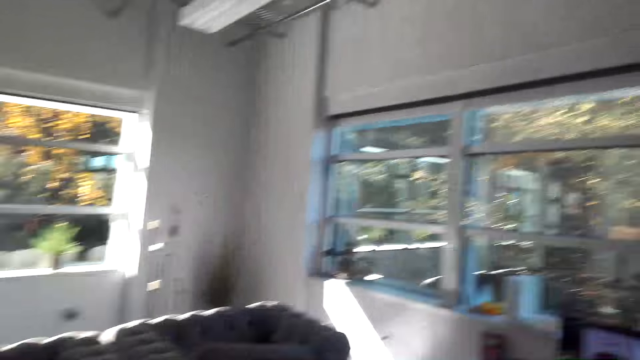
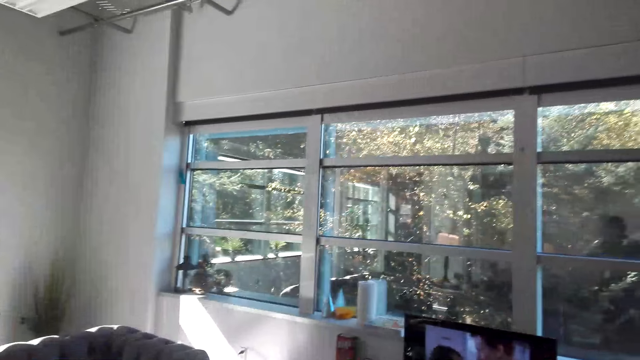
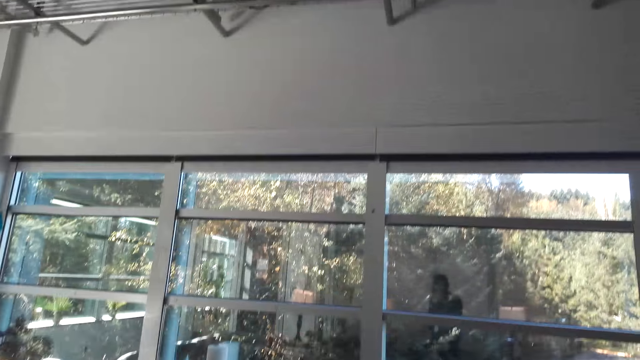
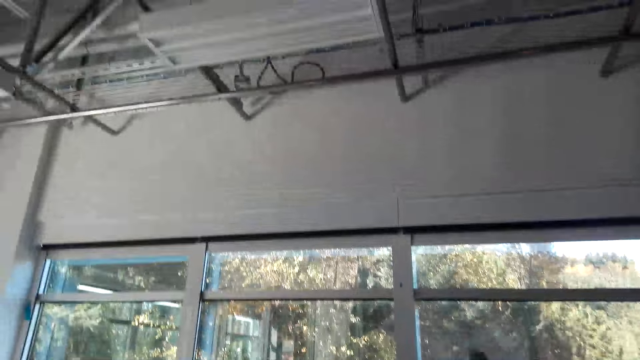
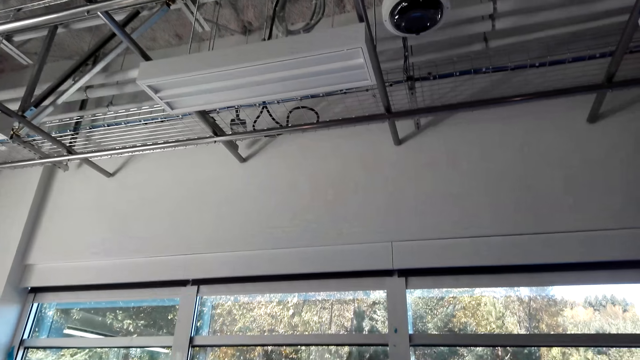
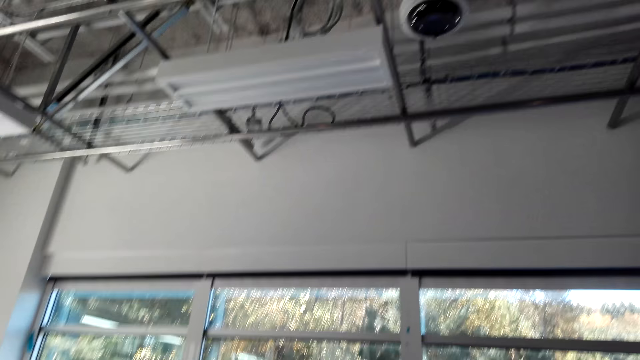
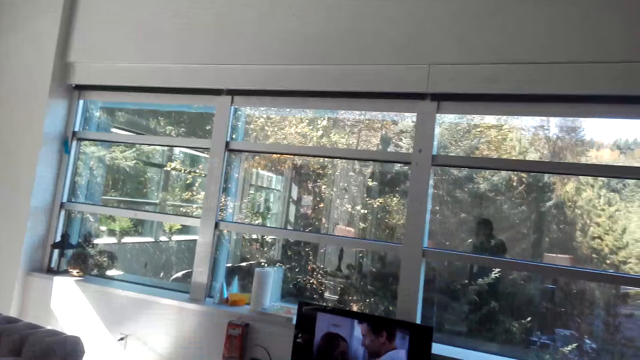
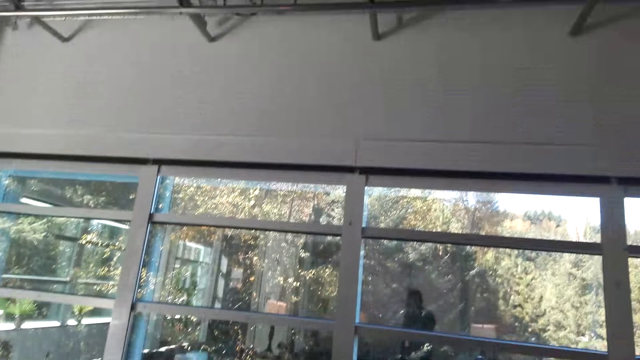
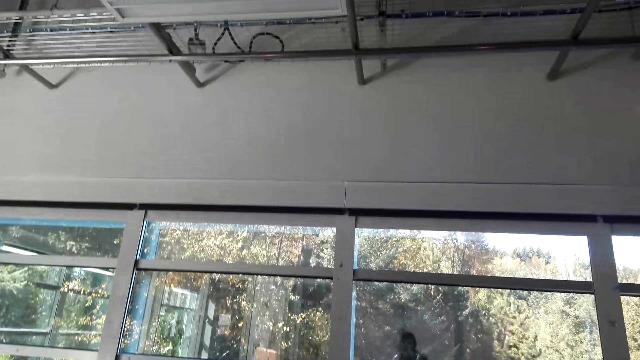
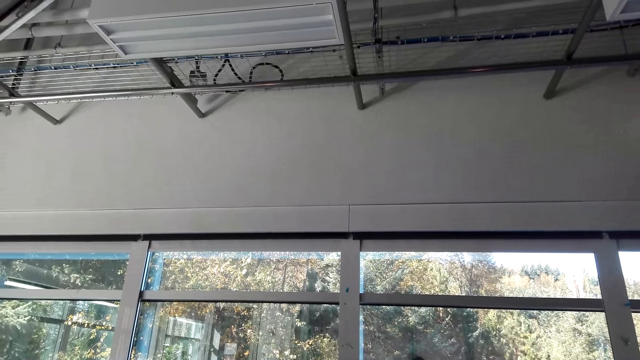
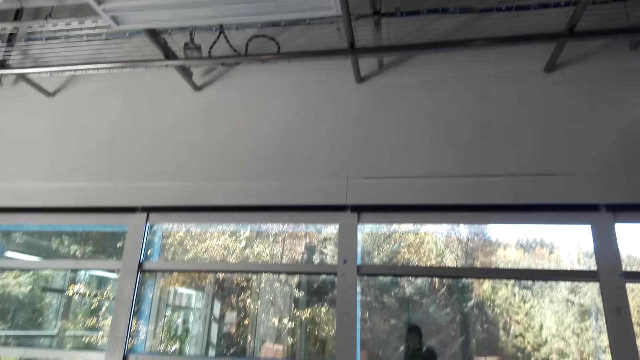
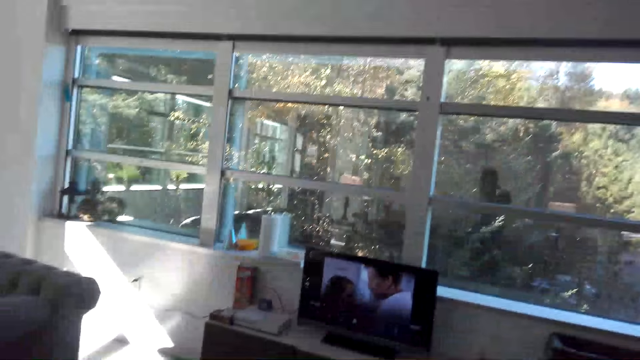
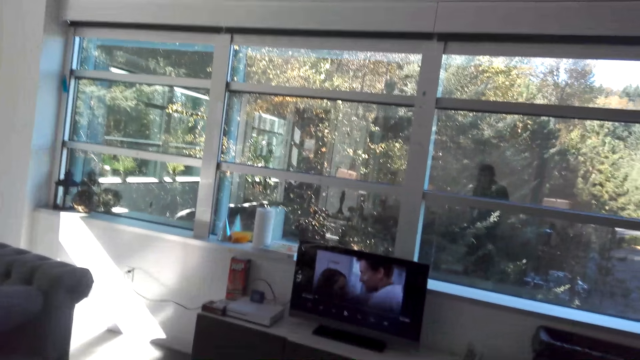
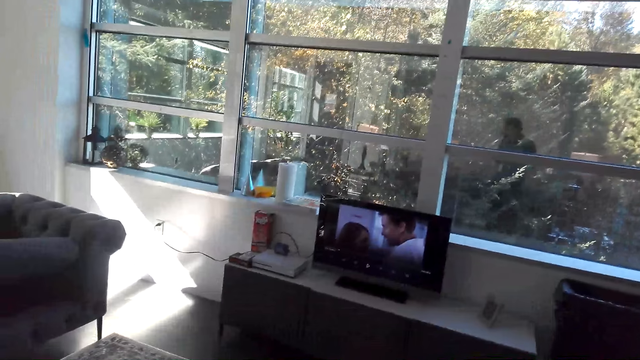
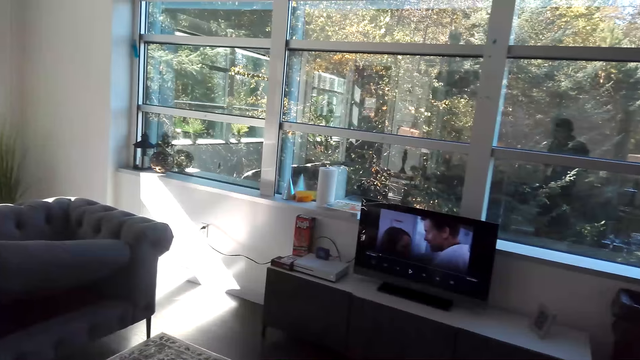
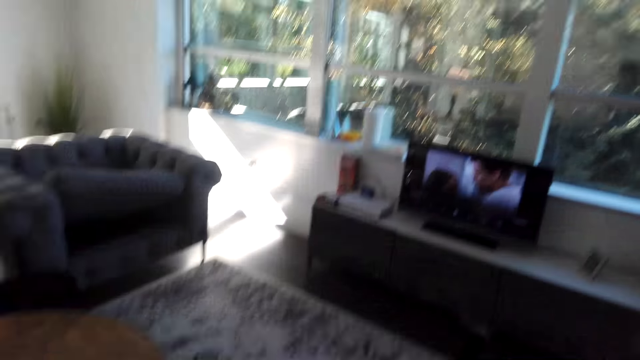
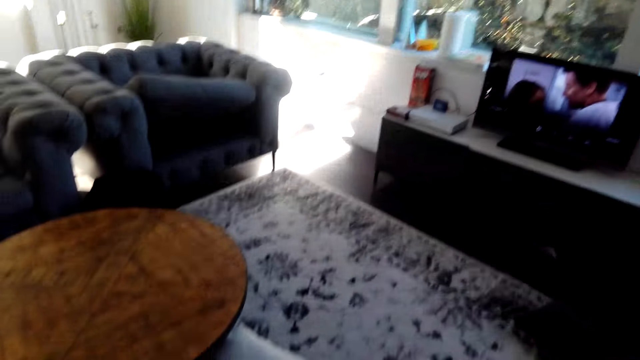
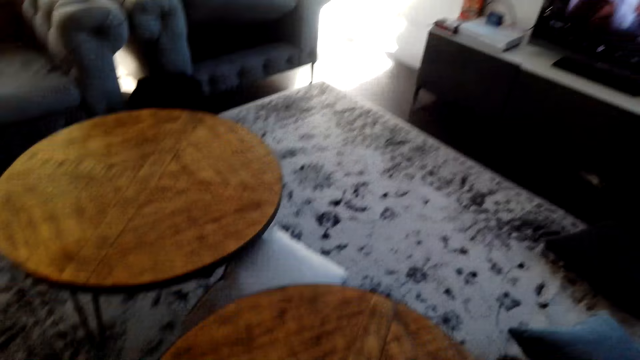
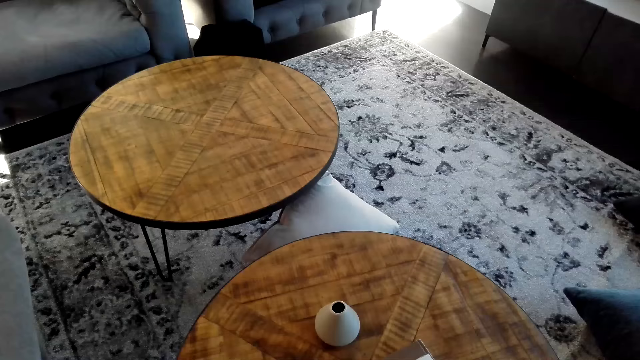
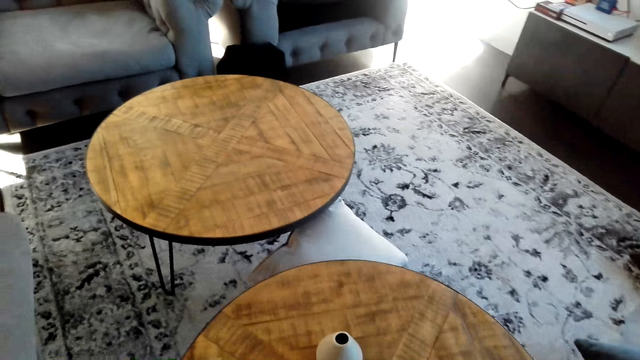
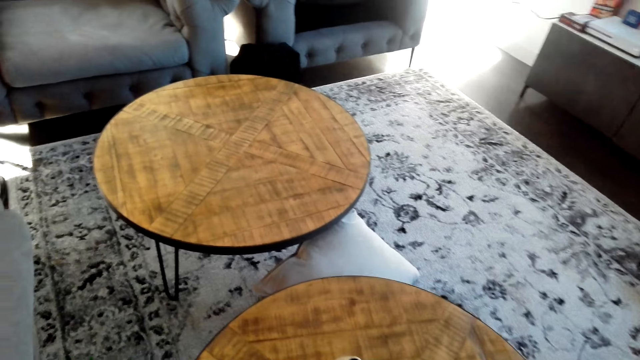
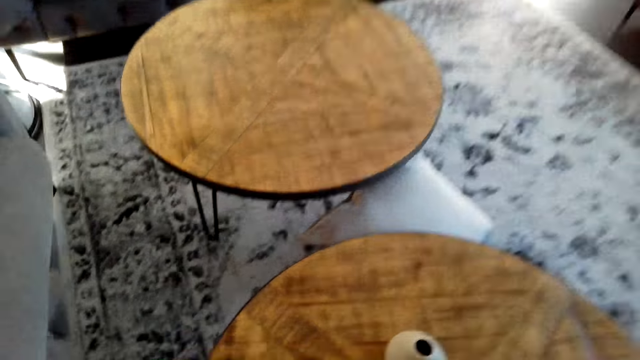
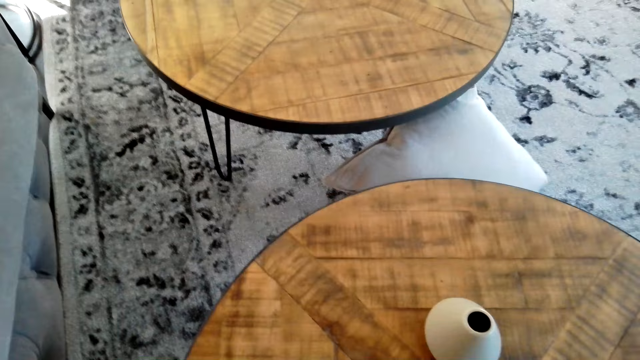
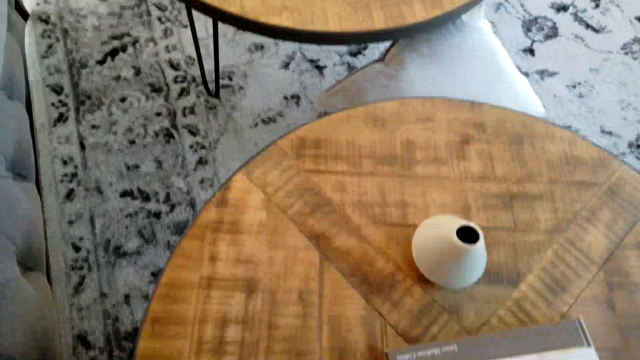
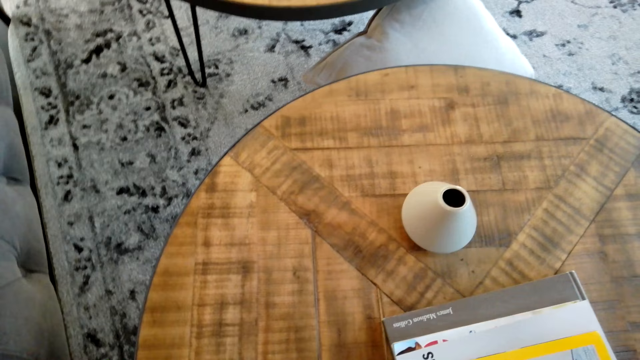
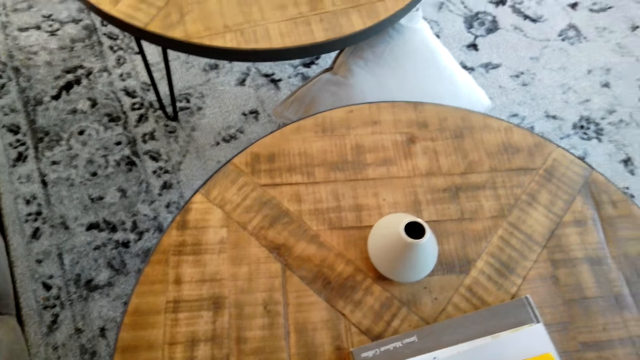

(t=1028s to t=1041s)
The camera wearer stands up. They look around the room.

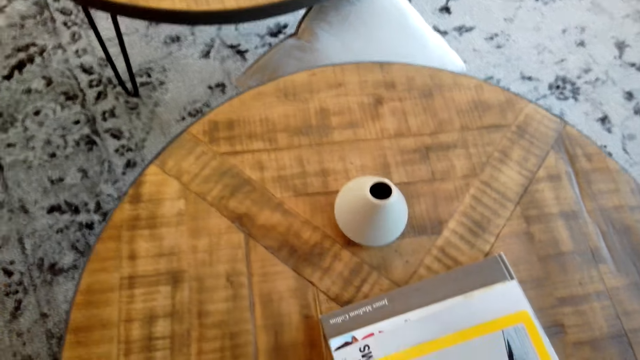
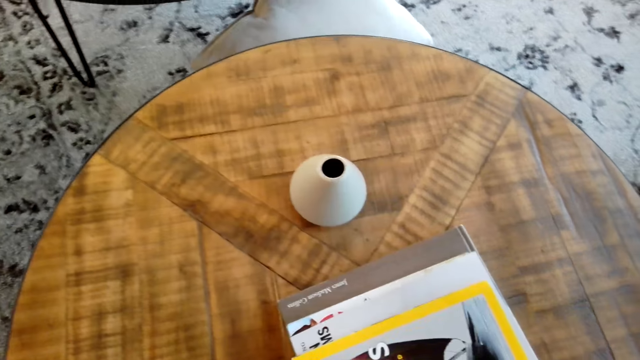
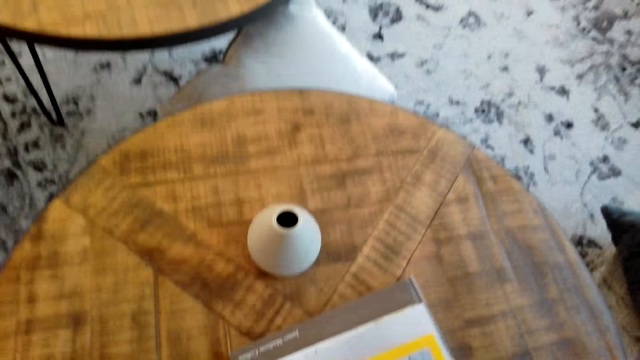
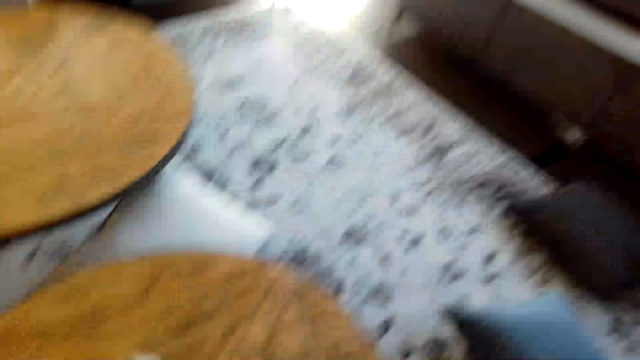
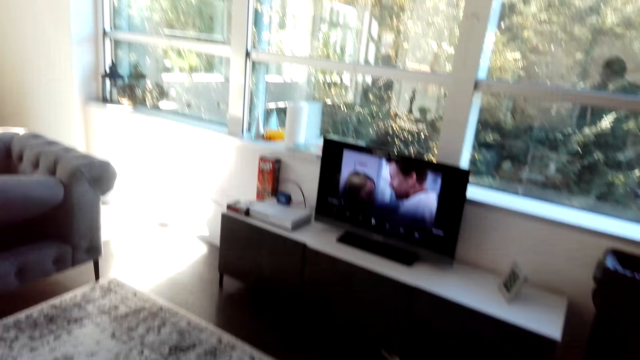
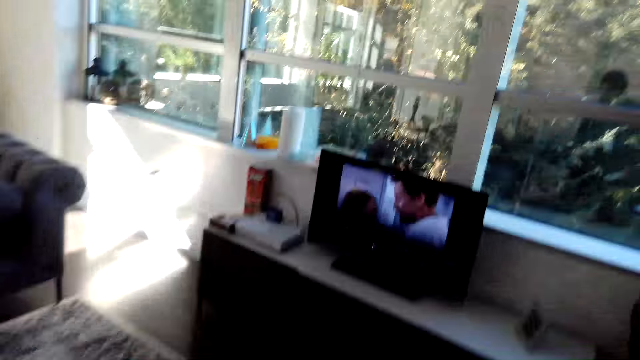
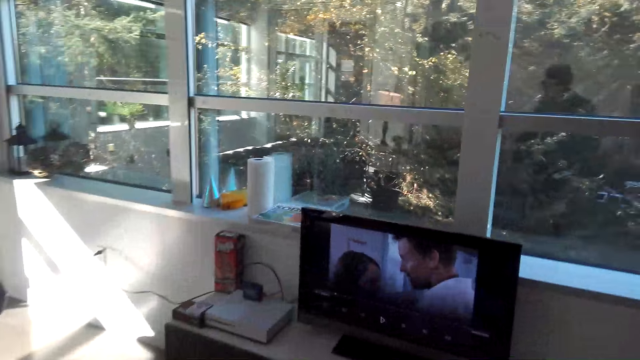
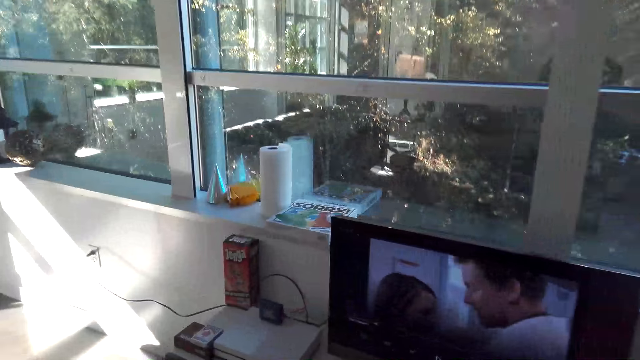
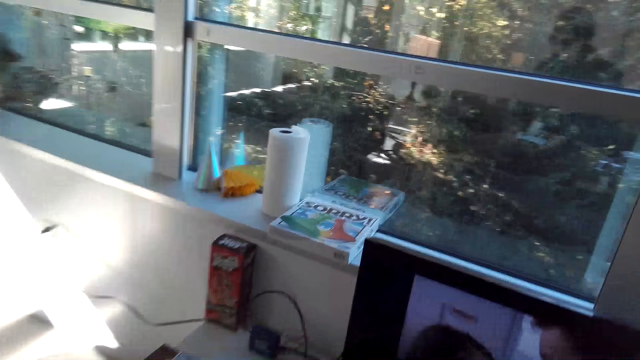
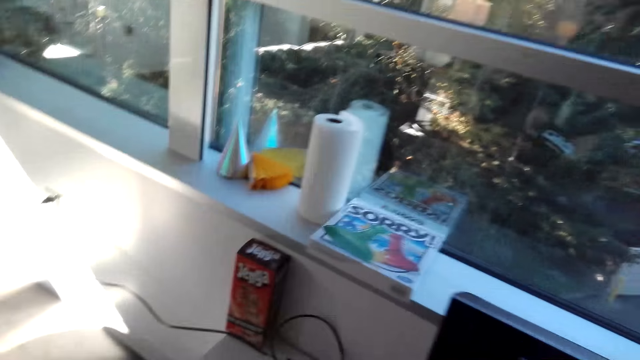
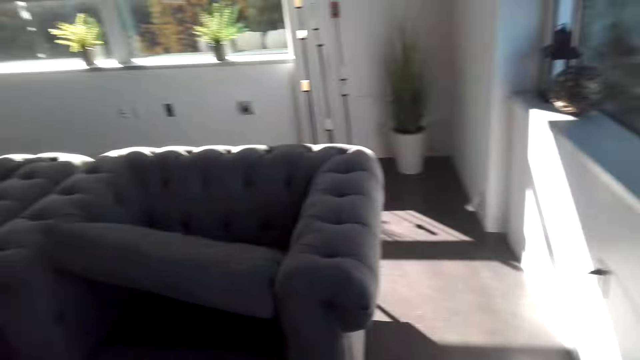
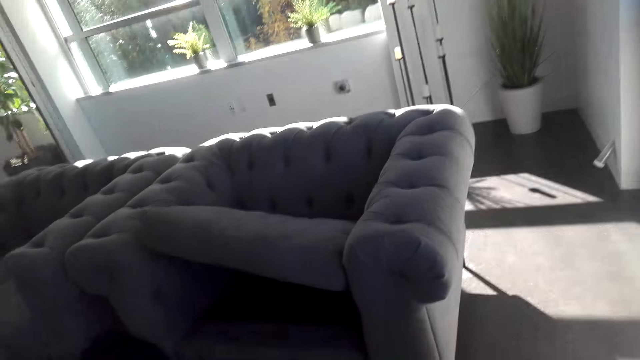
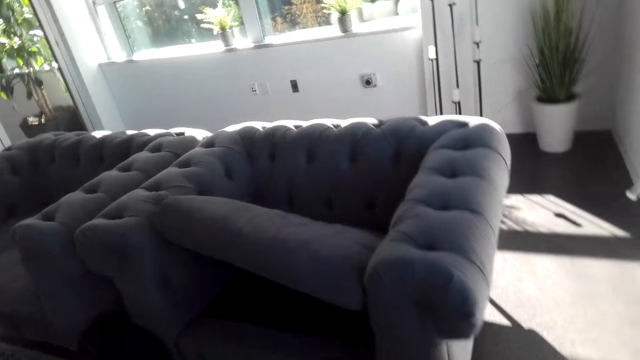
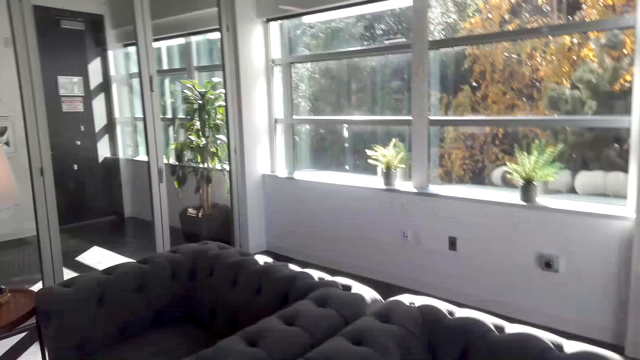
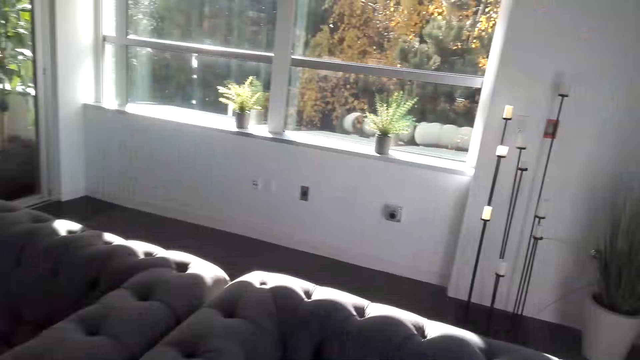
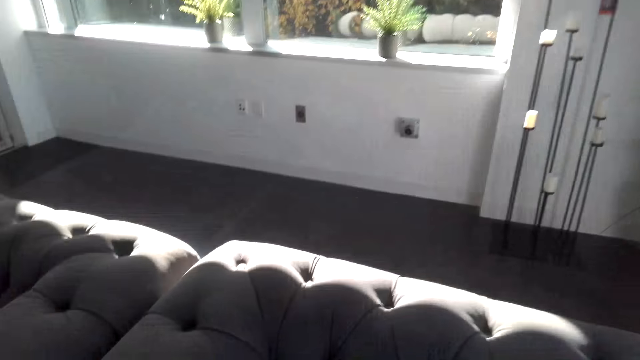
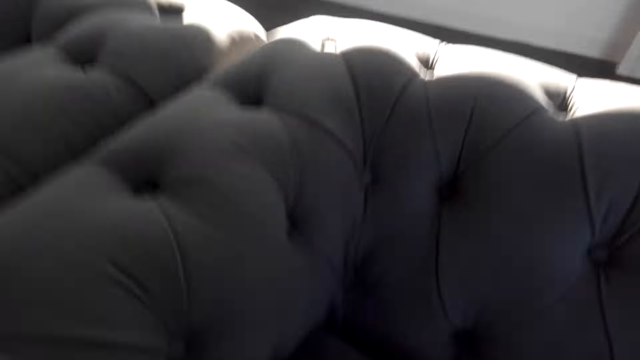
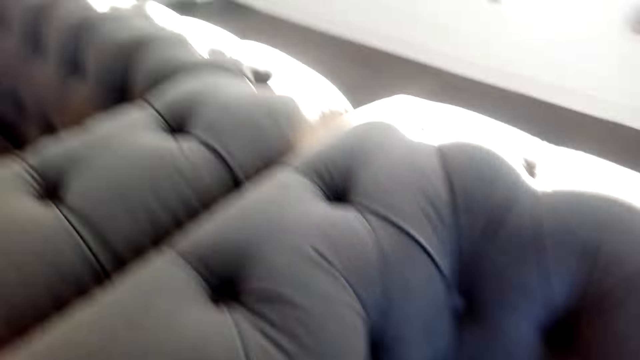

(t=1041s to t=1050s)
The camera wearer looks on the table. They move around.
